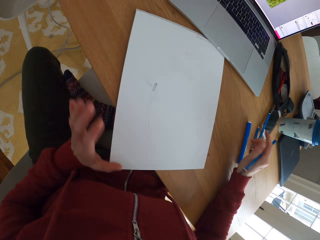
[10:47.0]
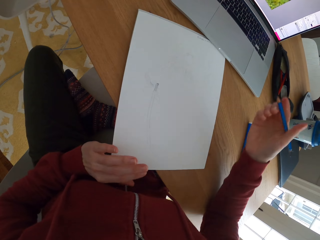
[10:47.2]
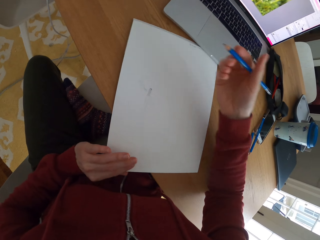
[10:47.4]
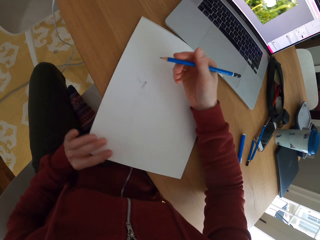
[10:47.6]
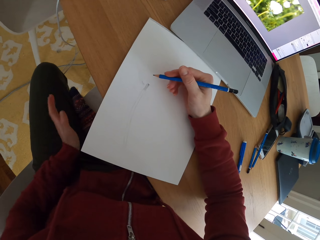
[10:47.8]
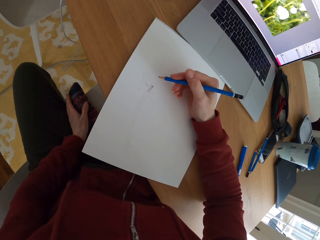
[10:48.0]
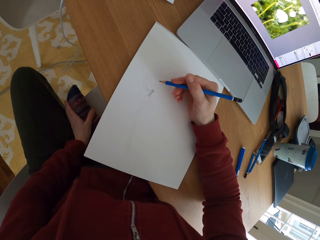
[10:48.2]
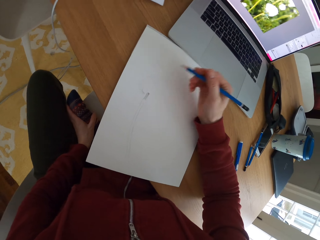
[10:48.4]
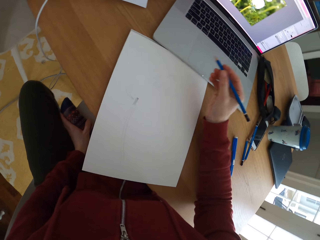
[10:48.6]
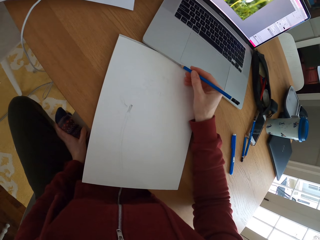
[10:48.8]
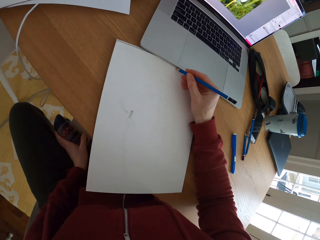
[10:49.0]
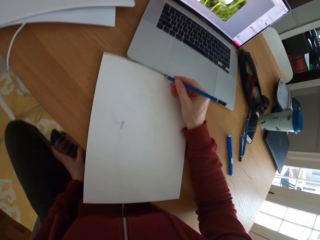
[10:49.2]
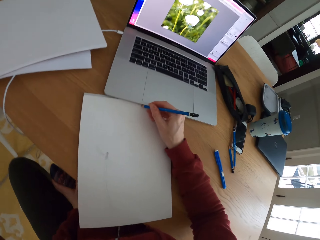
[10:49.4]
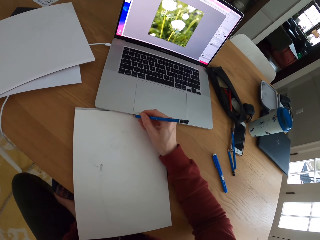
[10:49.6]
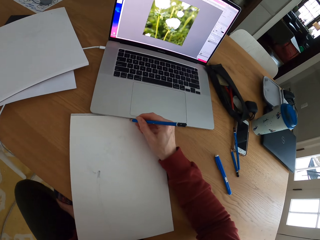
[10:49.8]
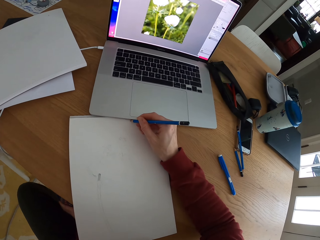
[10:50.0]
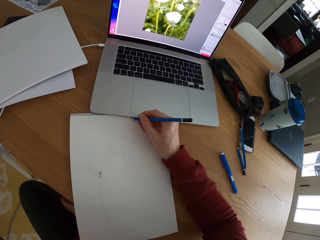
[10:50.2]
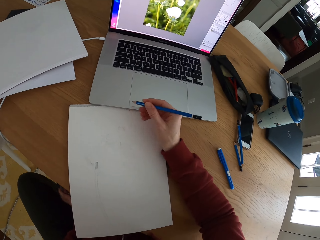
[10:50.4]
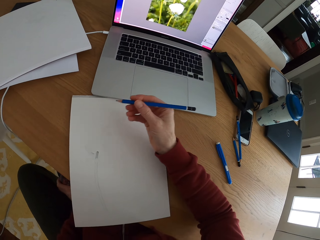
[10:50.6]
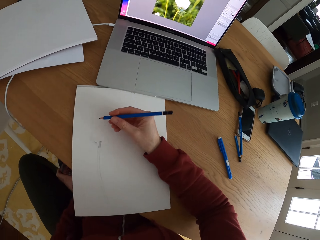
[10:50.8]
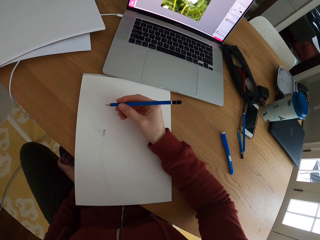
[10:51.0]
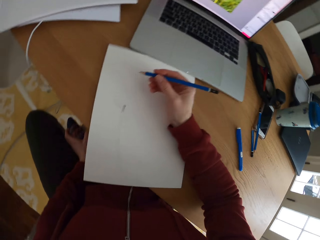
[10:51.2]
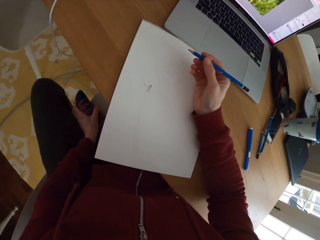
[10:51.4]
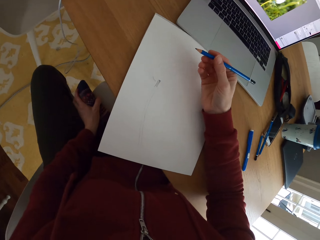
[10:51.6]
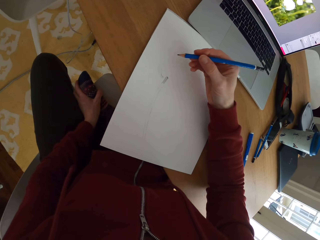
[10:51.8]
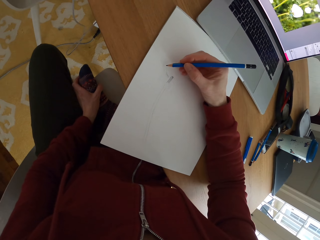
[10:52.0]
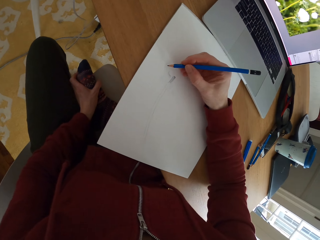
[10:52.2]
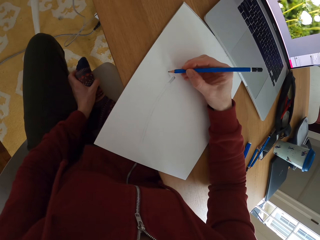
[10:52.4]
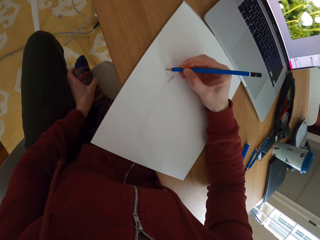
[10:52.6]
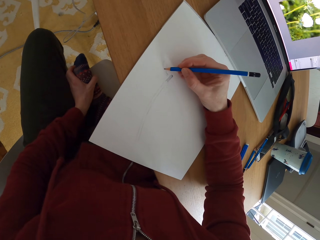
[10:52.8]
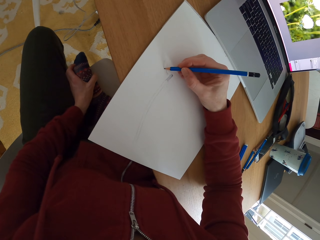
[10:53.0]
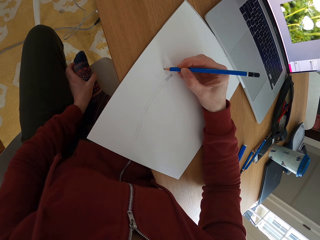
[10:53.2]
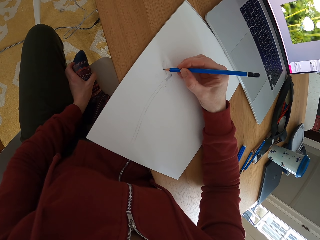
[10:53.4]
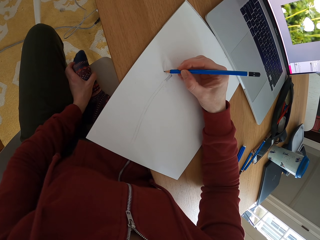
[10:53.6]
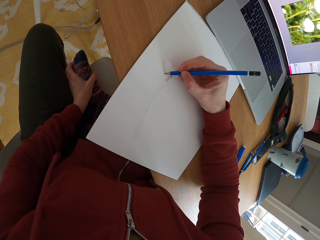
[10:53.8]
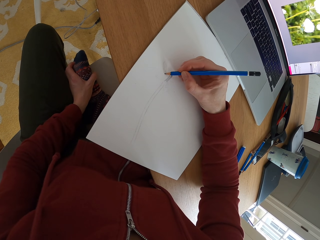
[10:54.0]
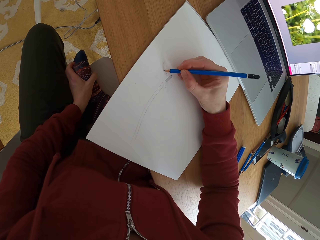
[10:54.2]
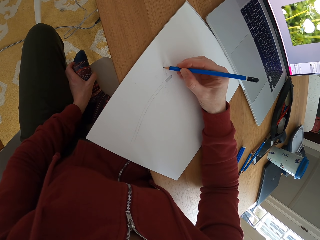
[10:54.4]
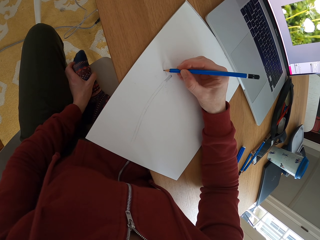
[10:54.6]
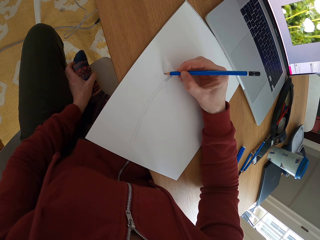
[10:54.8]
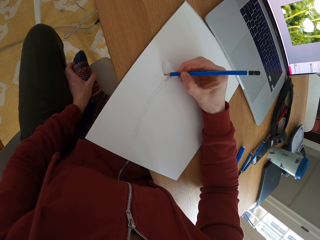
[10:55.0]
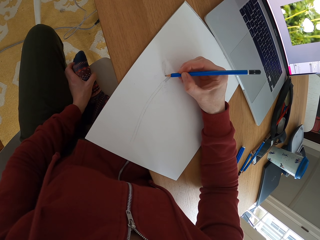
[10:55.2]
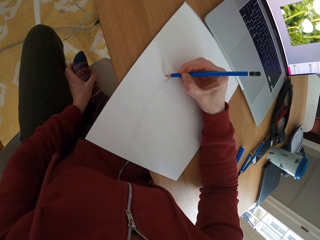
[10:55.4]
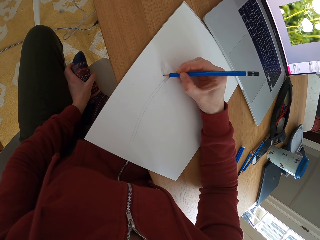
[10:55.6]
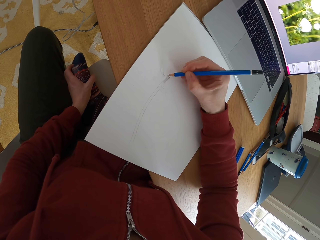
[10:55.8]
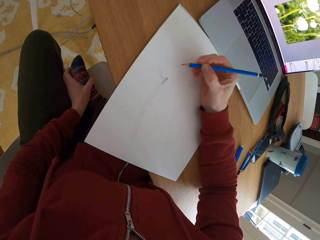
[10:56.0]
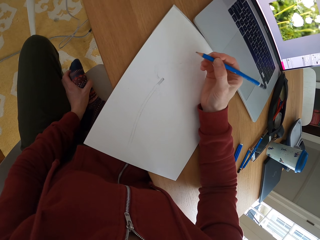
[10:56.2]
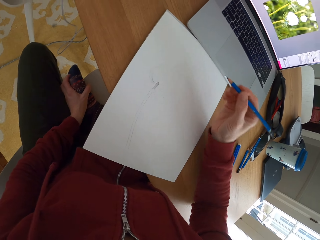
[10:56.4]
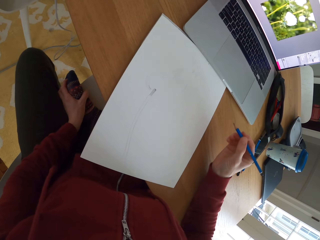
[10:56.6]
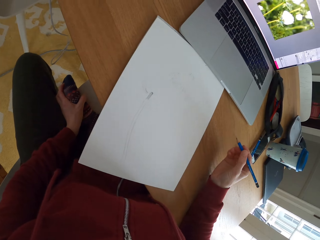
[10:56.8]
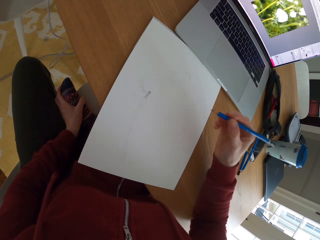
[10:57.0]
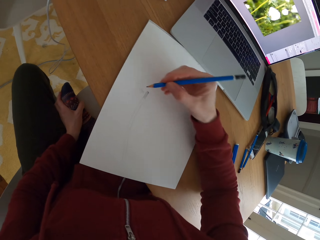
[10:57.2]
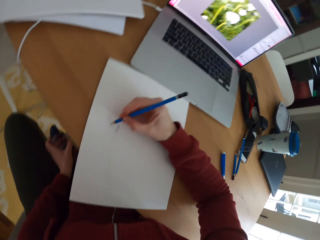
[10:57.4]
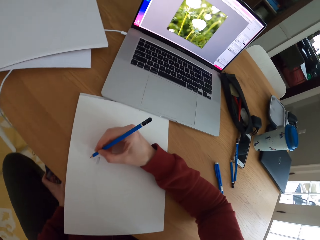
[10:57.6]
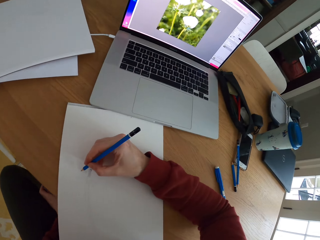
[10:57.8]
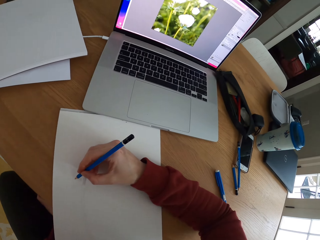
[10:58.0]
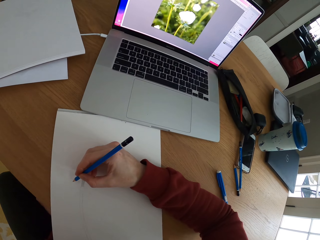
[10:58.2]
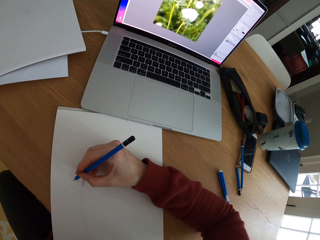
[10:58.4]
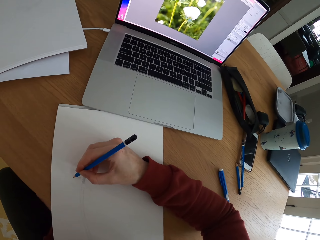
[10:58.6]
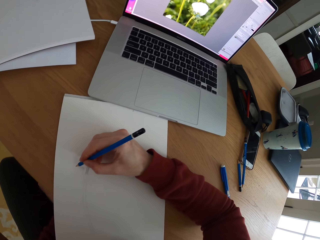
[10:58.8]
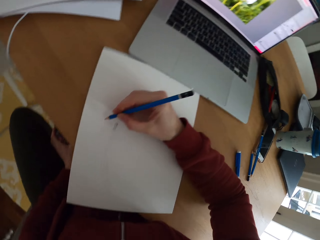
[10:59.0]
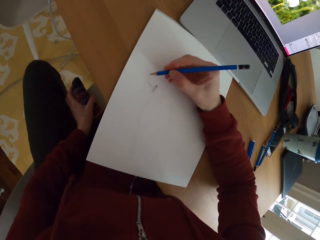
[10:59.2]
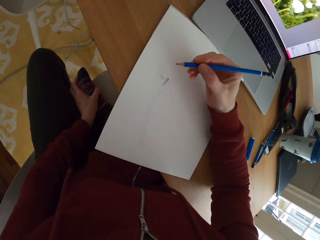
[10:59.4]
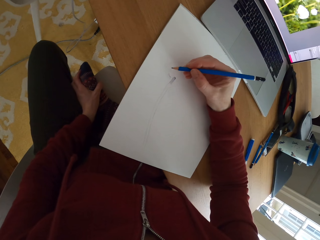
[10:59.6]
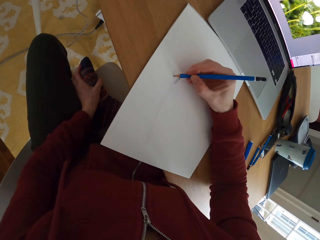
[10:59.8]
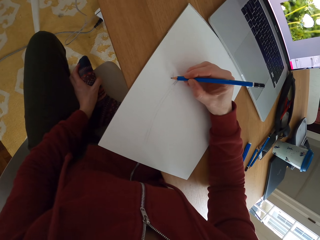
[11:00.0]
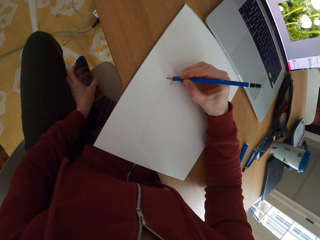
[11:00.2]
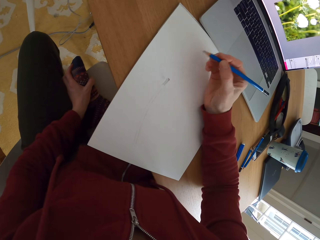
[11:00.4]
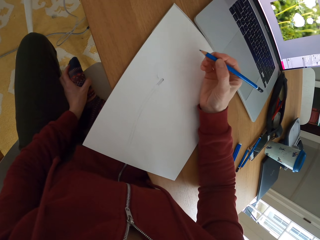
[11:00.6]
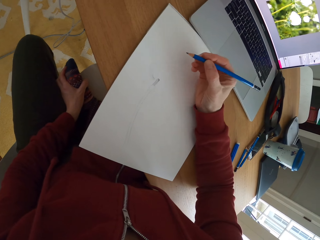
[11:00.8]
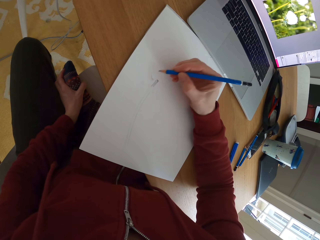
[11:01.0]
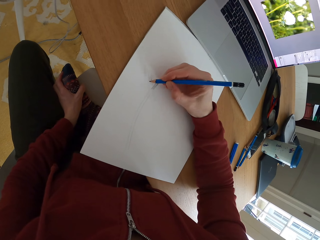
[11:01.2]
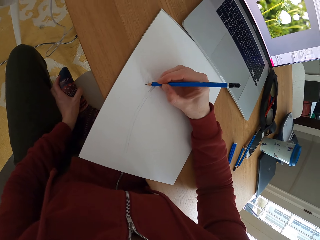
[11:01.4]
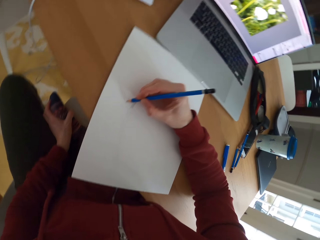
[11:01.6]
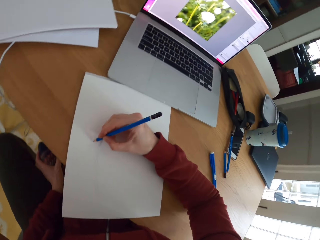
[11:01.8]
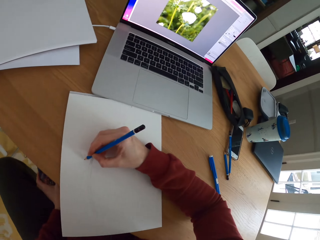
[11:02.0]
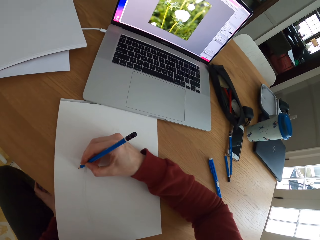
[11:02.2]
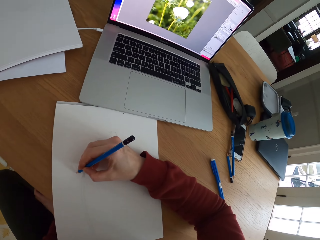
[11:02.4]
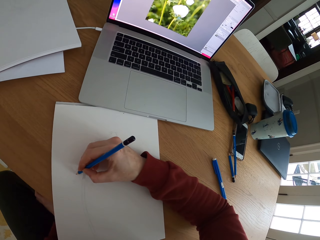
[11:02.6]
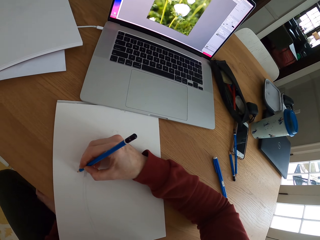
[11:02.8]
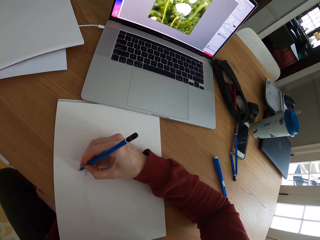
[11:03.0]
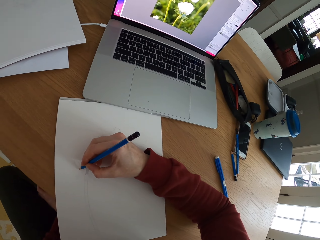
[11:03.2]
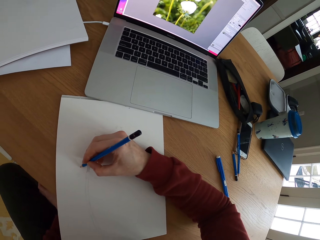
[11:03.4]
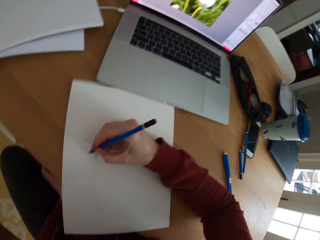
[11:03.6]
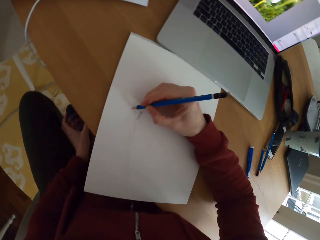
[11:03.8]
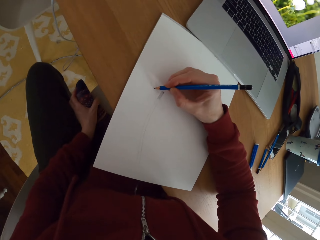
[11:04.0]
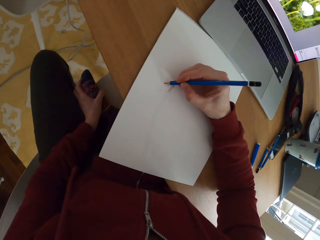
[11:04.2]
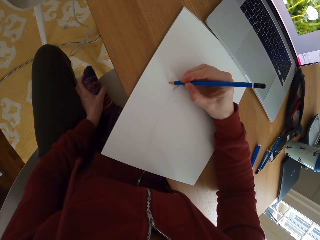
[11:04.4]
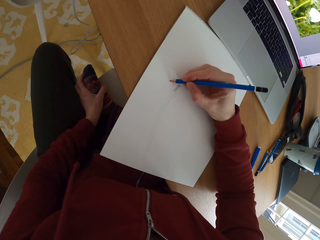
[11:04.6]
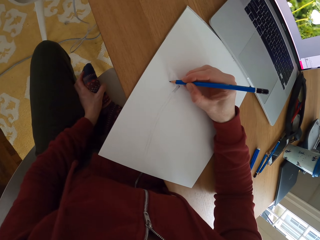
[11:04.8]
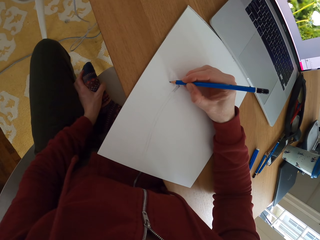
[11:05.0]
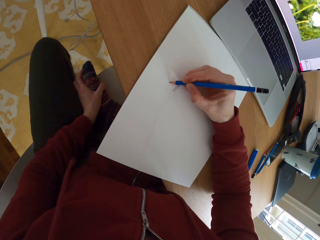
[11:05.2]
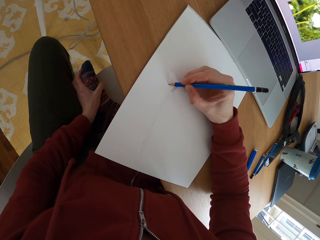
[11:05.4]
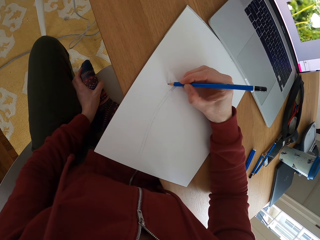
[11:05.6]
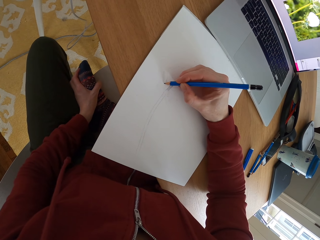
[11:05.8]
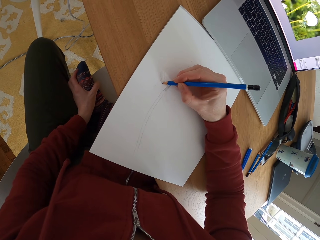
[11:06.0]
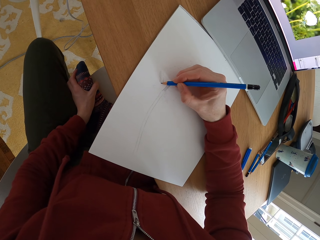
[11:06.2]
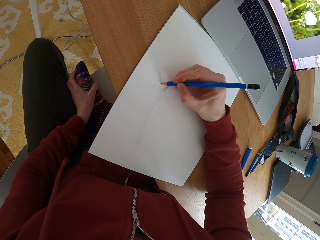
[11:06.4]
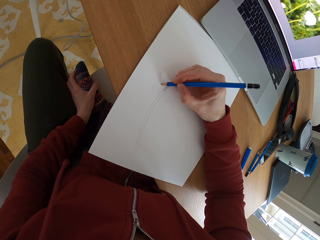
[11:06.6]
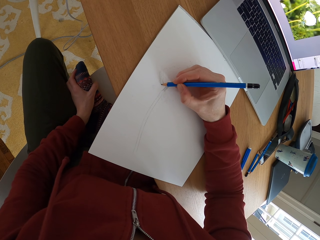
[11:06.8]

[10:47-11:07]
The camera wearer puts the rubber pen down on the table. They turn the piece of paper sideways. They place a hand on the drawing paper. They point a pencil on the piece of paper. They remove the pencil on the piece of paper. They rub the pencil on the drawing paper. They move the hand holding the pencil. They stare at the laptop. They draw something on the piece of paper with the pencil. They stare at the sketch. They stop to draw something on the piece of paper. They stare at the laptop. They point the pencil on the piece of paper. They move the hand holding the pencil. They remove the pencil on the piece of paper. They stare at the laptop. They draw something on the piece of paper with the pencil.

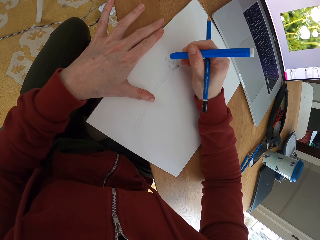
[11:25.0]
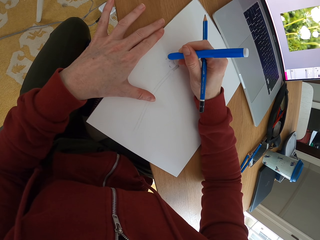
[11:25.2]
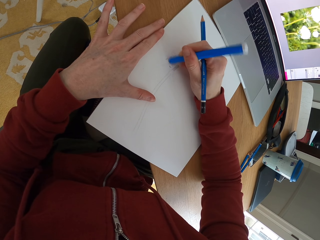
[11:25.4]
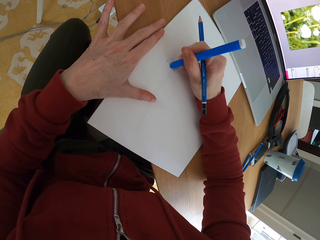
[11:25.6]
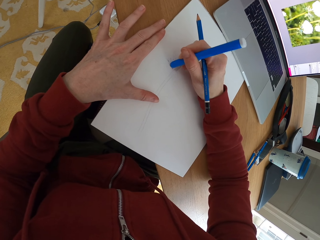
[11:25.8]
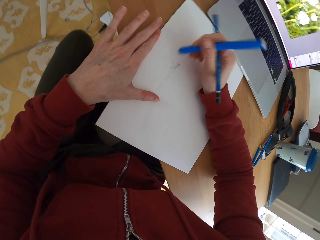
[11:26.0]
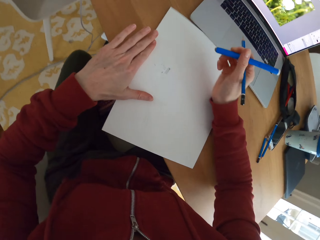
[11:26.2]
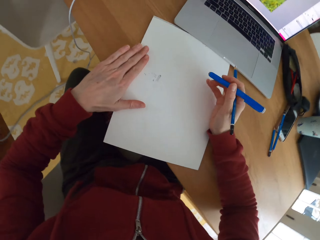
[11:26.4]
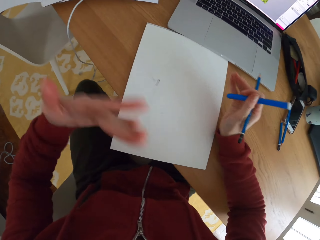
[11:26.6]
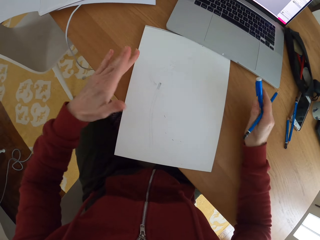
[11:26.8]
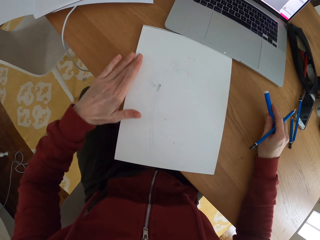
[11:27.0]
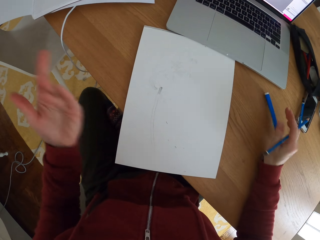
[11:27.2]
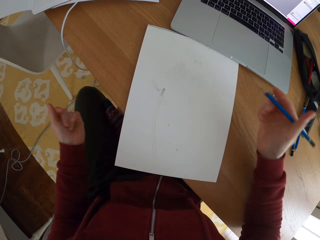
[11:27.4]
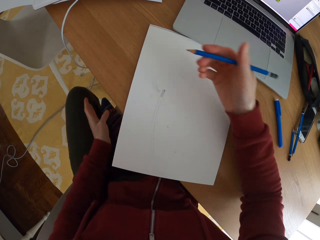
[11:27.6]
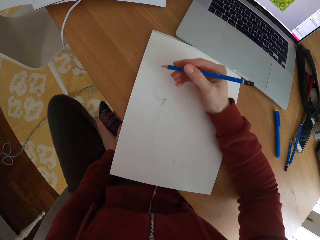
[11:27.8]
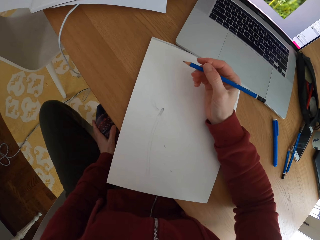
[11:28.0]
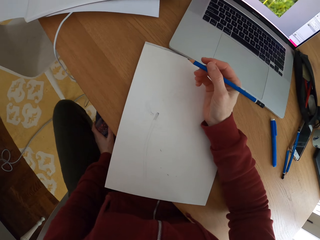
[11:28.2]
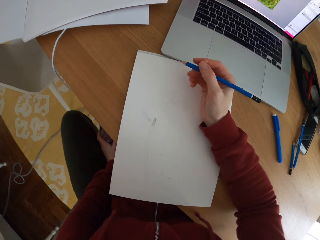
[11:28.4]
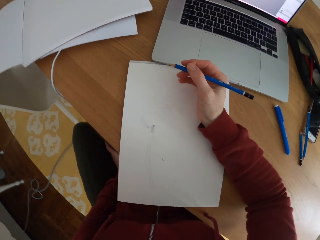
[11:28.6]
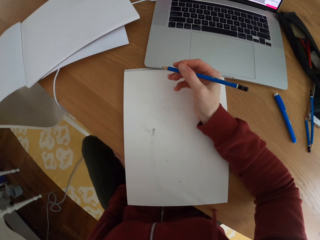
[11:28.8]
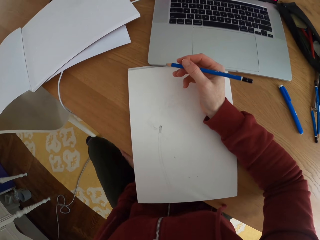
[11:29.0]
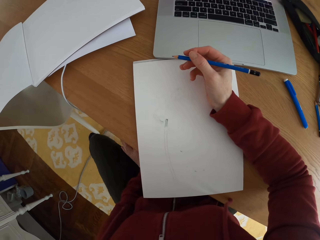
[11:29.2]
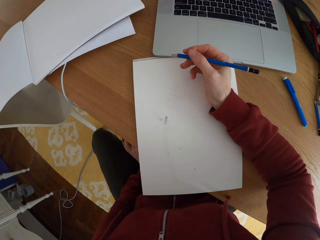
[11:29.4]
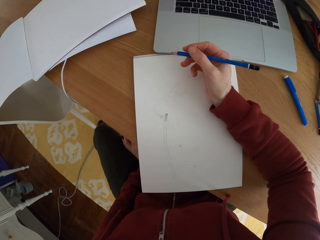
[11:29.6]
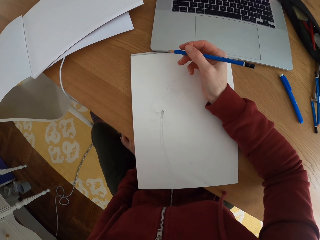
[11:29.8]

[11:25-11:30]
The camera wearer wipes the particles with his hand. They put the rubber pen down on the table. They hold her leg. They point a pencil on a piece of paper. They stare at the sketch.
